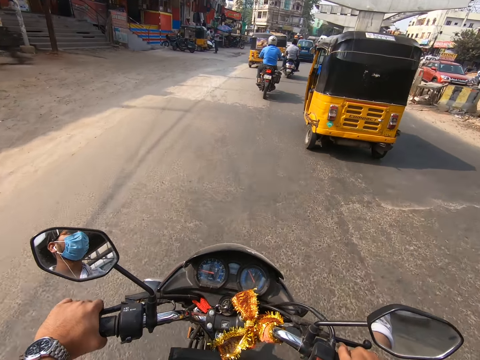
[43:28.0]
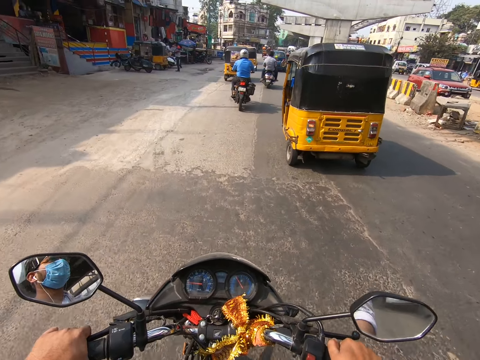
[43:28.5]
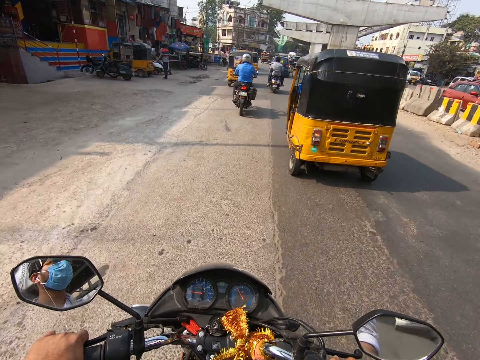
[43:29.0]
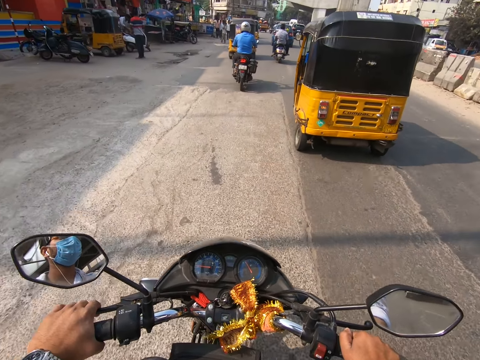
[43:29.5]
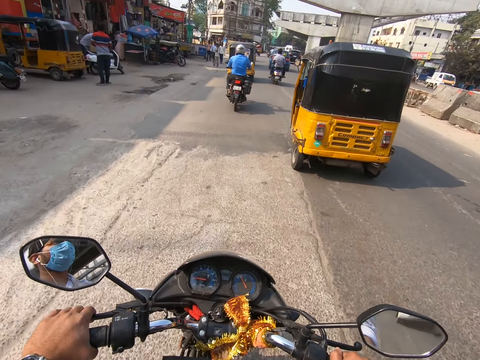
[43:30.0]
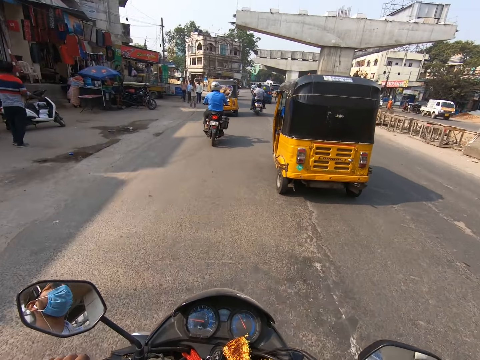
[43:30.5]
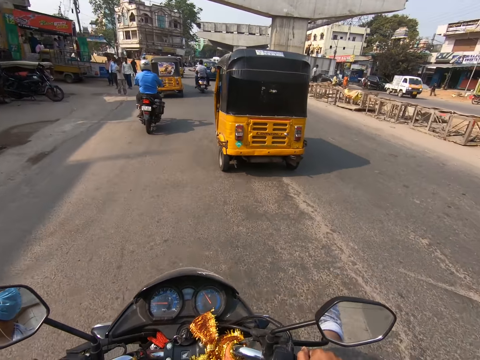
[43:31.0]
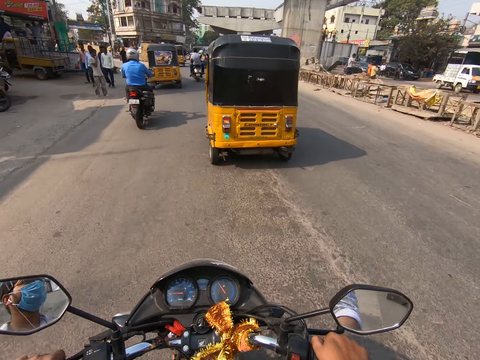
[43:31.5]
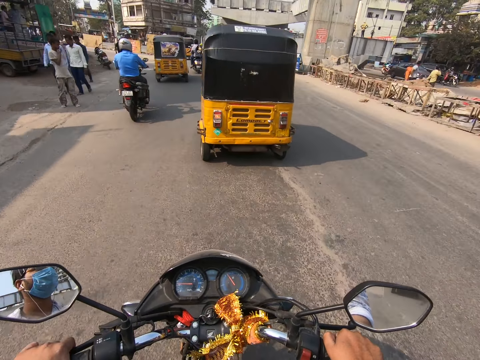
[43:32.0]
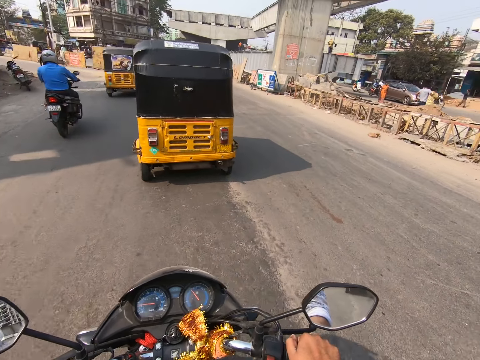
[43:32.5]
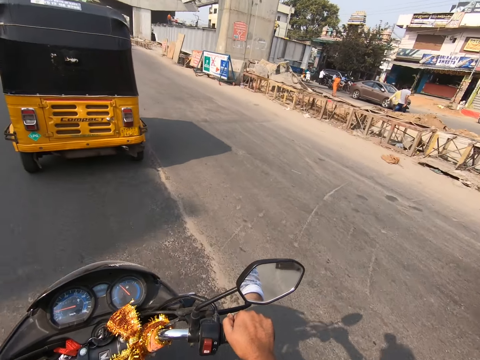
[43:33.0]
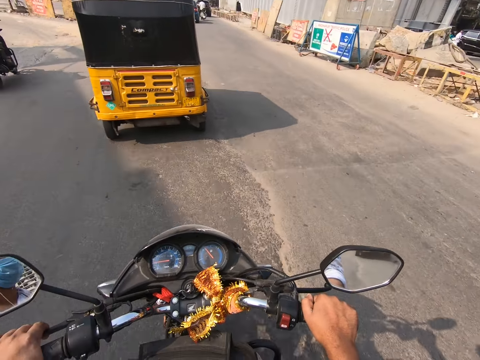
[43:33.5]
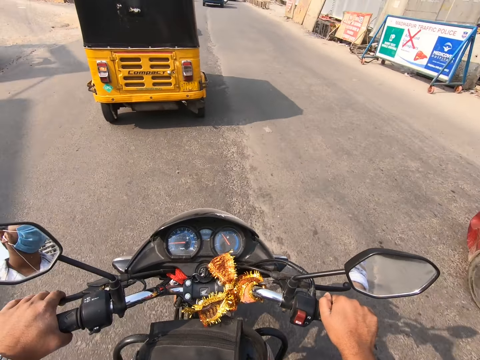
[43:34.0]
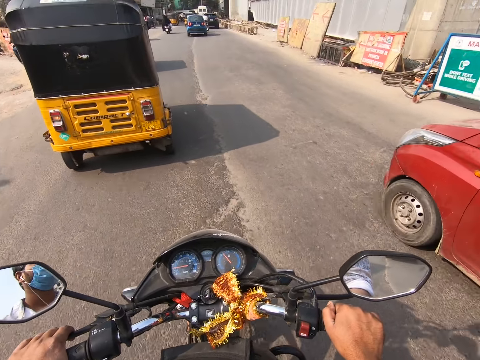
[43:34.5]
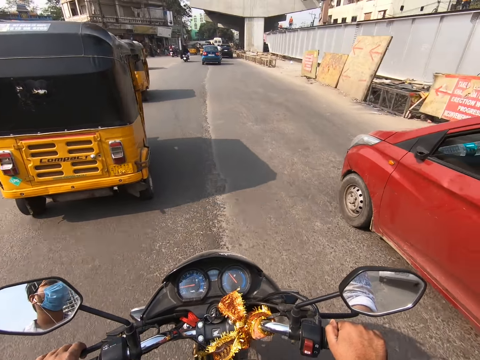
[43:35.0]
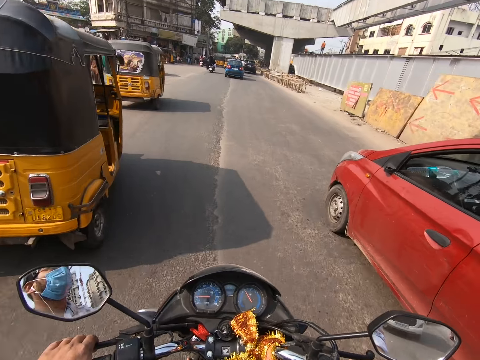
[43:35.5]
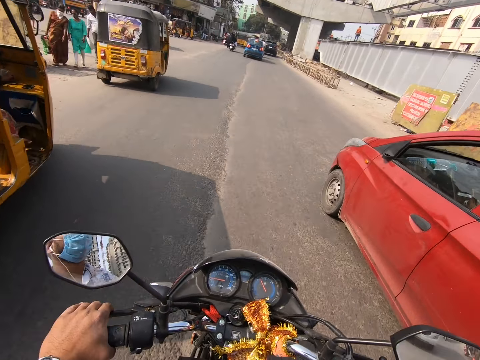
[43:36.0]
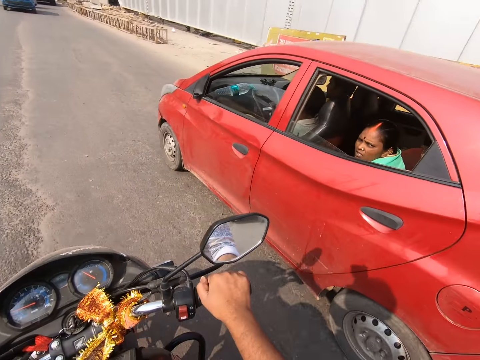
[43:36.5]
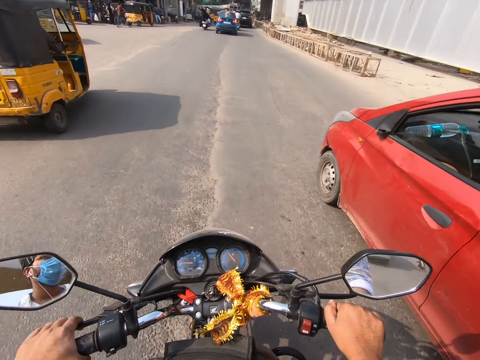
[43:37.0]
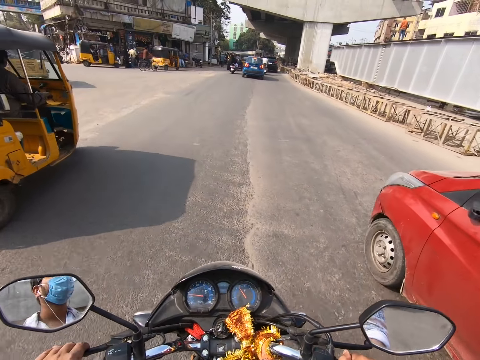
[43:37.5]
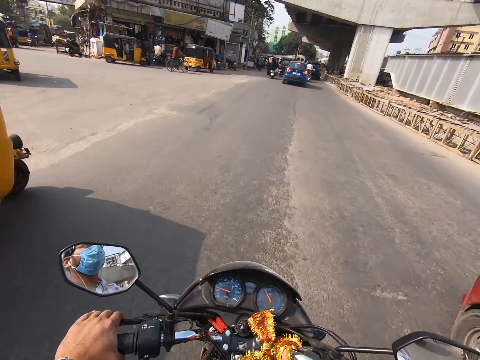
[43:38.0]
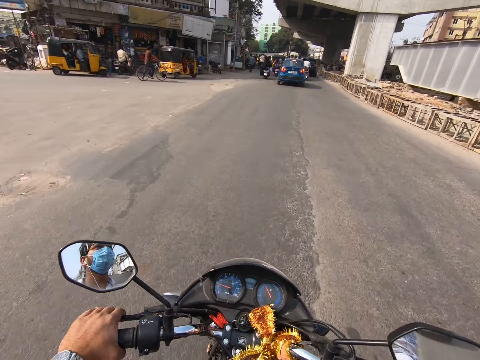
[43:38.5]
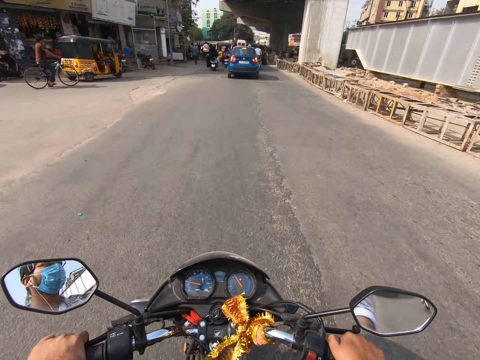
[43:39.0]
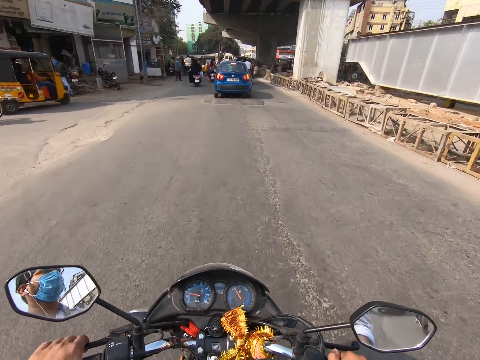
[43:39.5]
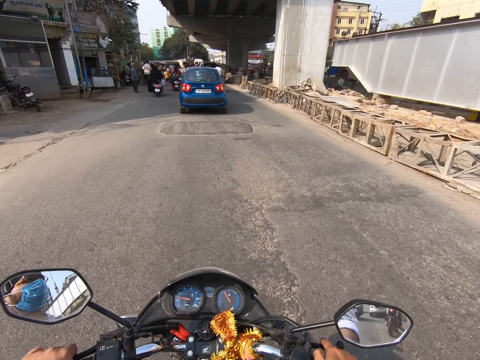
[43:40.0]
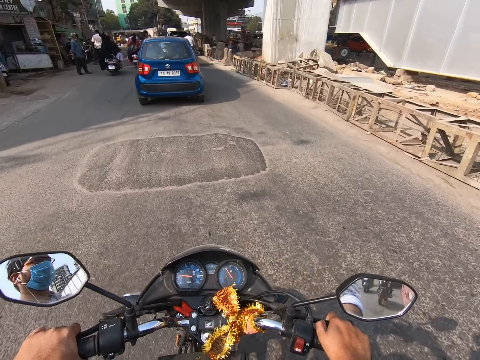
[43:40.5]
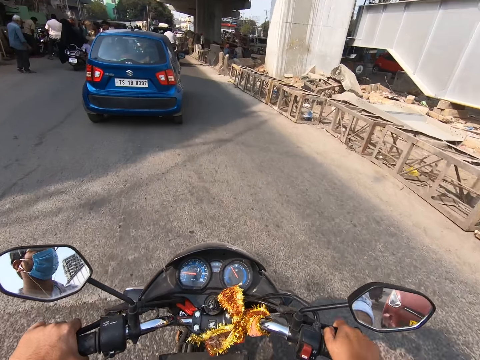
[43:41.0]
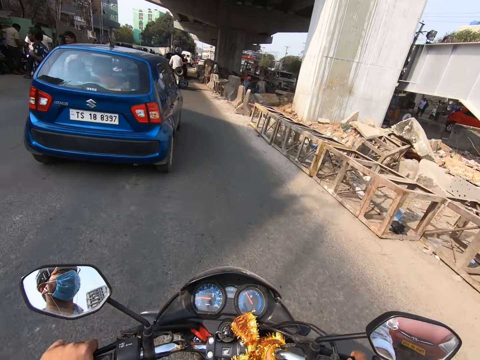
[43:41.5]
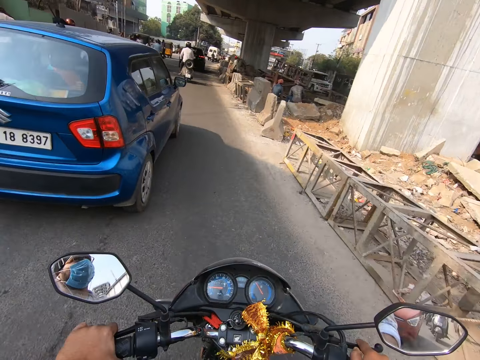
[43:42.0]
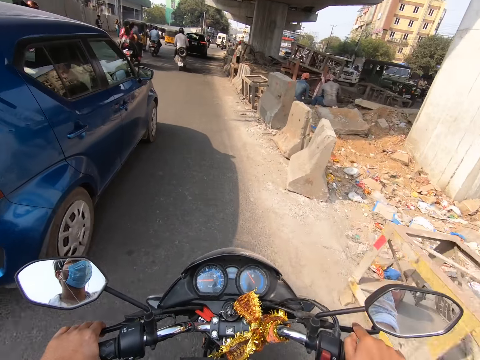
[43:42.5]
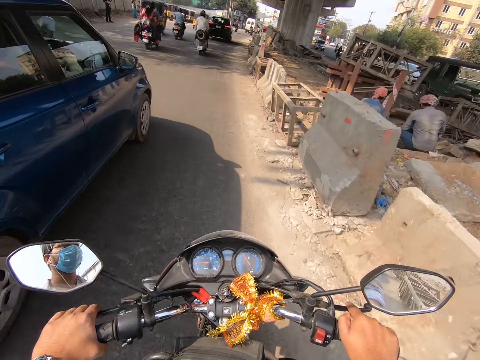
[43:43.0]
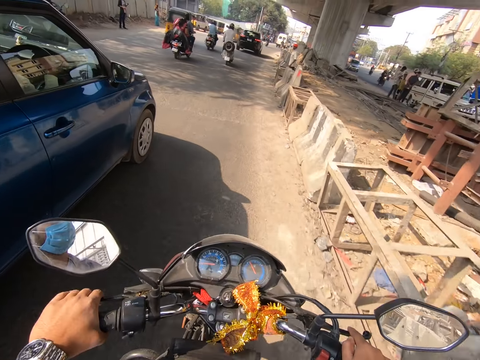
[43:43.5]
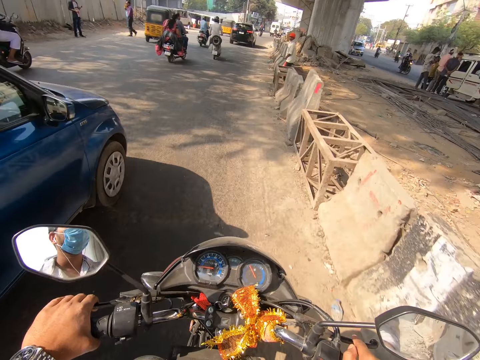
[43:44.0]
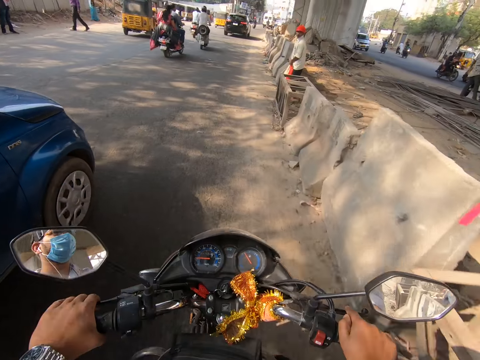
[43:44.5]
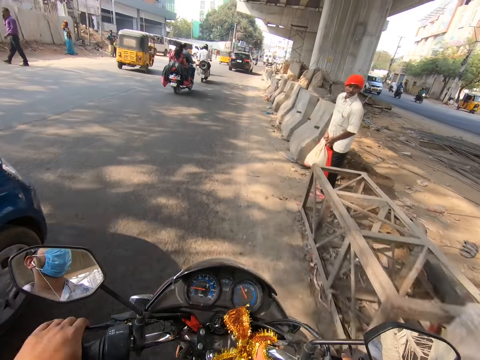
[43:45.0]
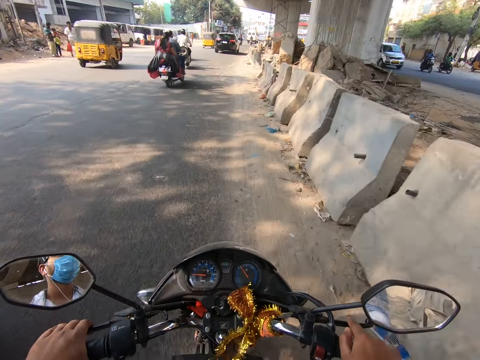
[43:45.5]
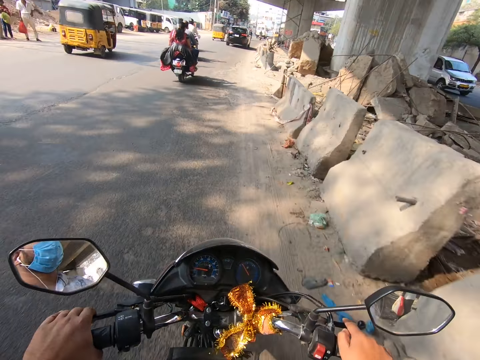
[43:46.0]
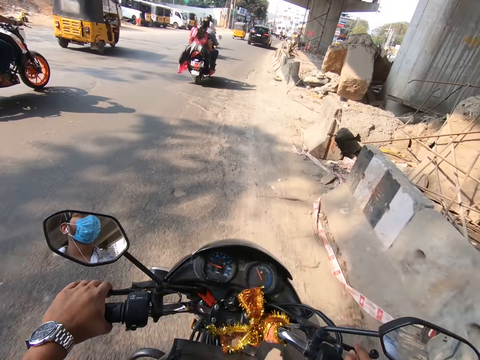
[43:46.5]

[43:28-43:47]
The red car drives past the camera wearer. The camera wearer rides past a motorcycle. They ride past the red car. They look around the road. They ride past a motorcycle. They drive a motorbike on the road. They ride past a blue car.

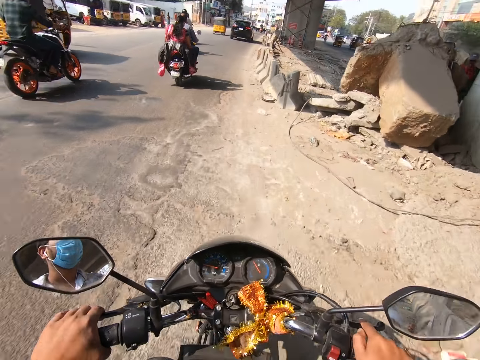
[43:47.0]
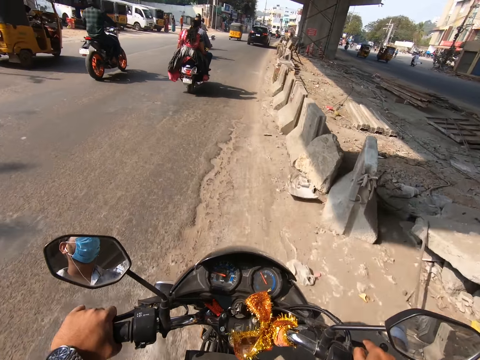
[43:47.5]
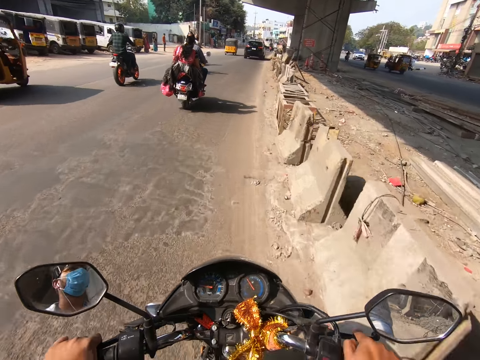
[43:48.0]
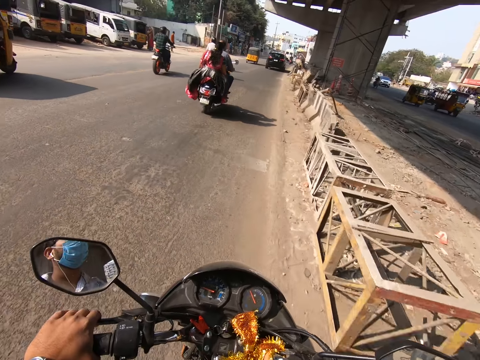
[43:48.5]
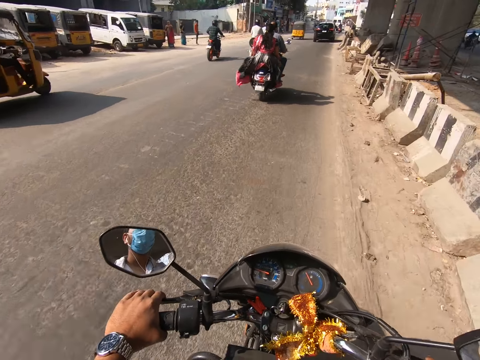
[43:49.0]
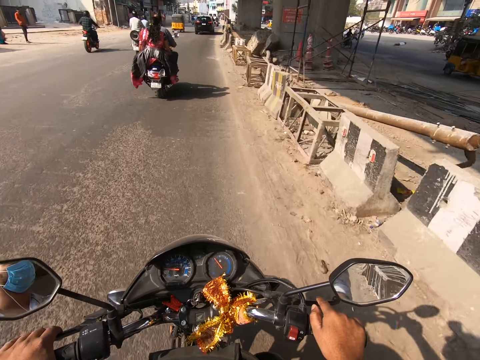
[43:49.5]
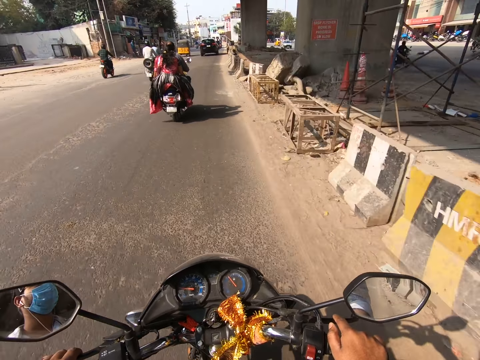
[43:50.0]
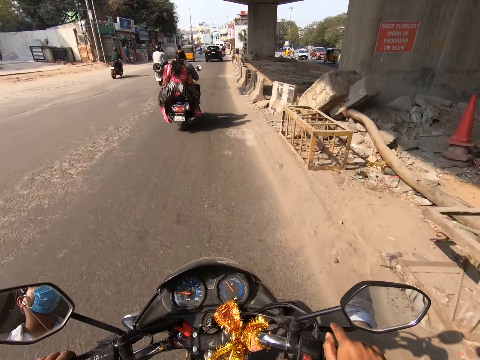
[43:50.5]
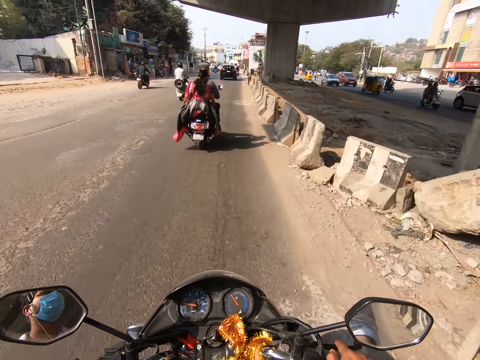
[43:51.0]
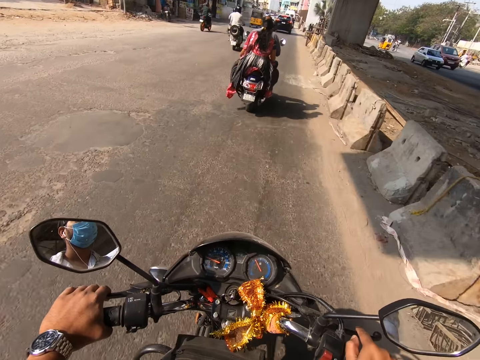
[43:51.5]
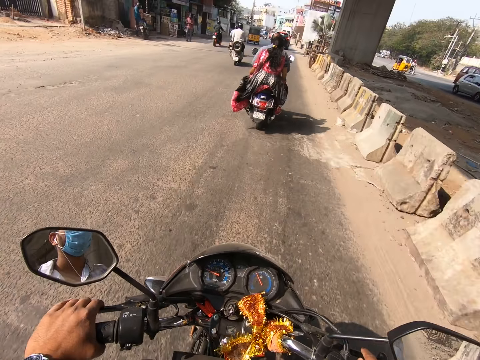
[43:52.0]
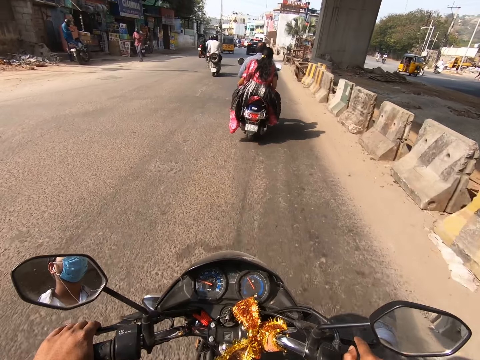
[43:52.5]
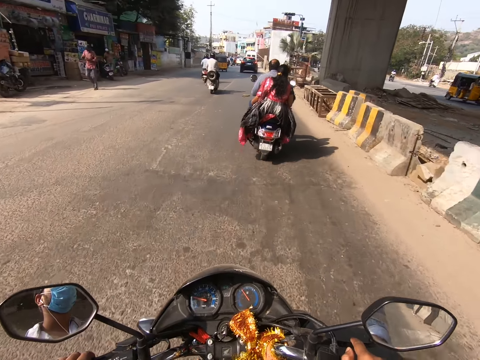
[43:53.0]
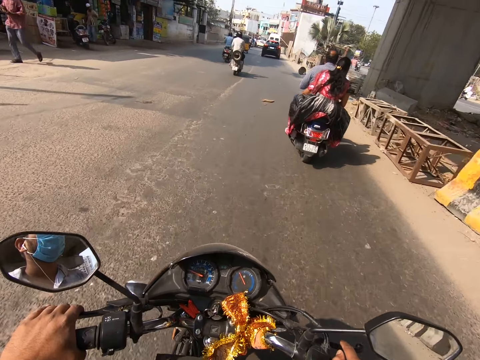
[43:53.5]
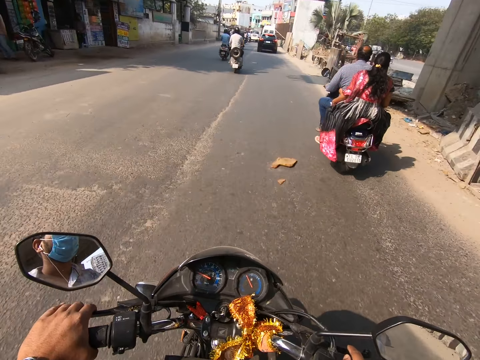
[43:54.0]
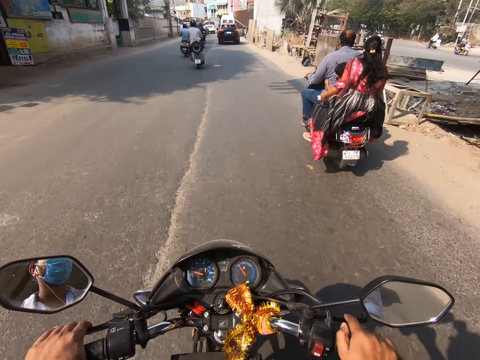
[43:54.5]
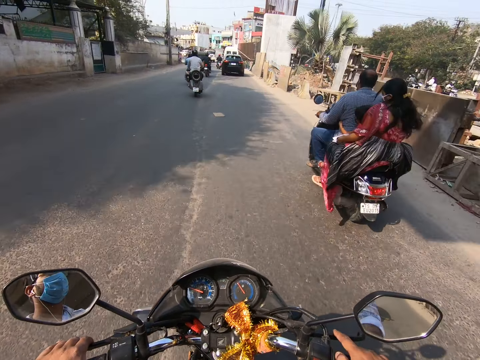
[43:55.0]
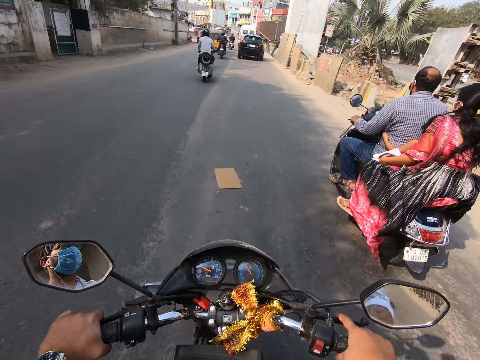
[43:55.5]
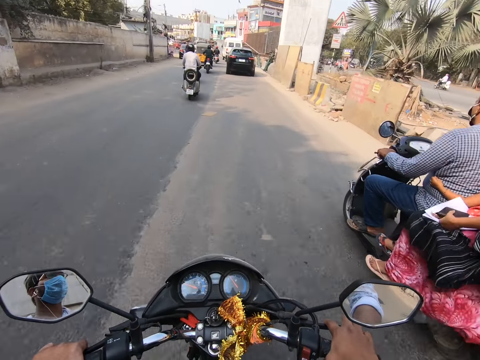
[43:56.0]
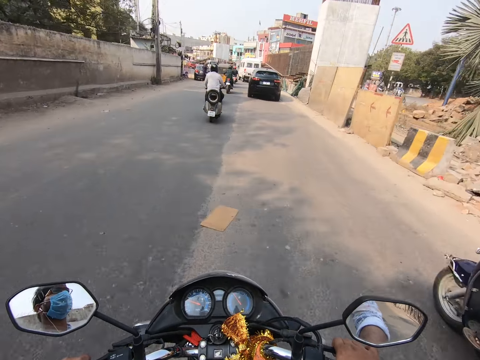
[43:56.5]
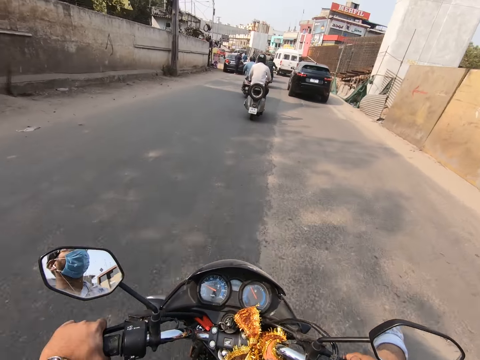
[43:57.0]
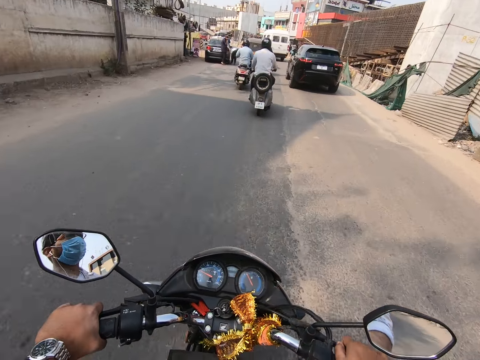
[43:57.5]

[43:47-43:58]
The camera wearer rides past a rider.
